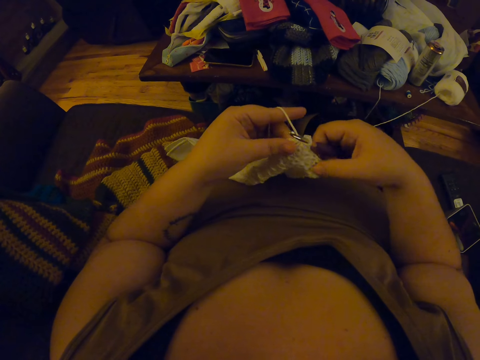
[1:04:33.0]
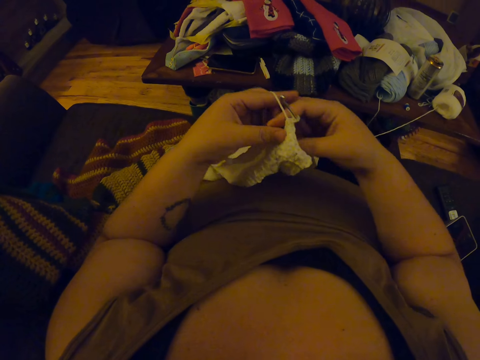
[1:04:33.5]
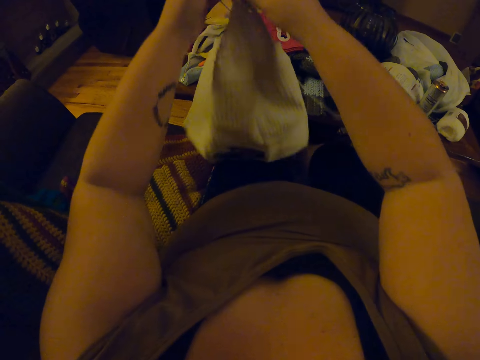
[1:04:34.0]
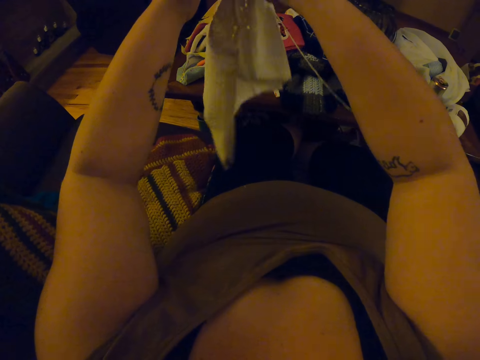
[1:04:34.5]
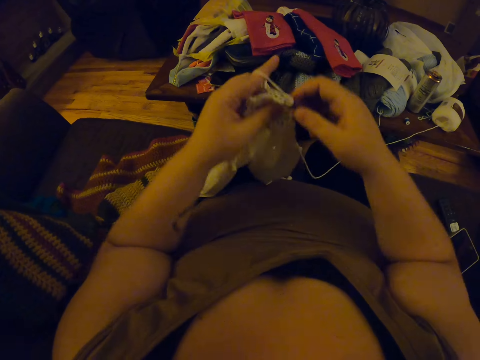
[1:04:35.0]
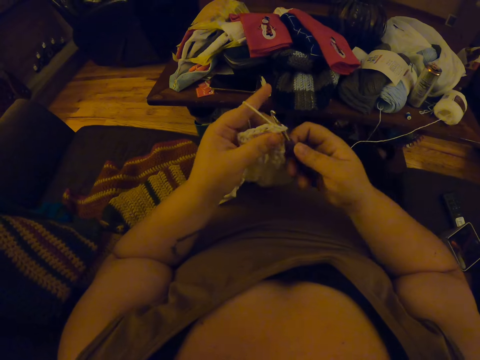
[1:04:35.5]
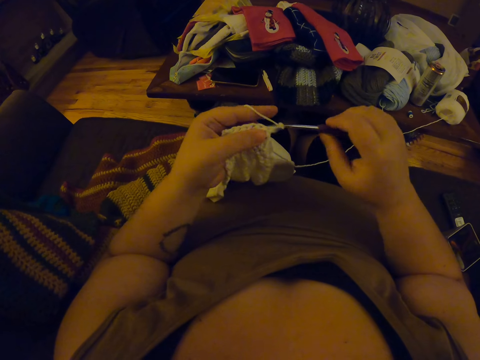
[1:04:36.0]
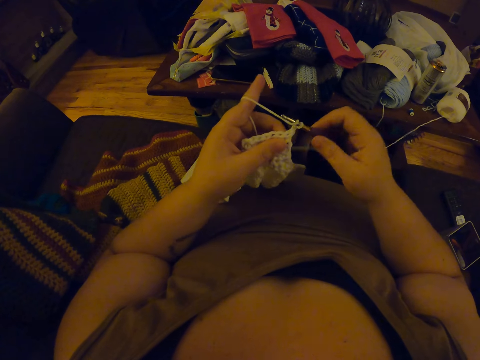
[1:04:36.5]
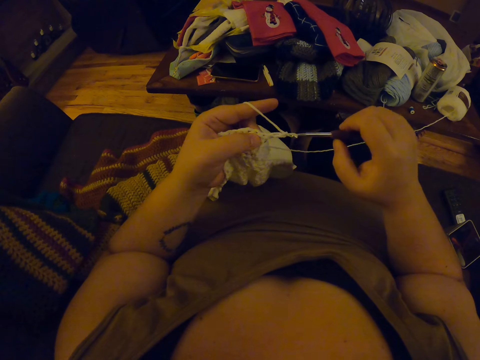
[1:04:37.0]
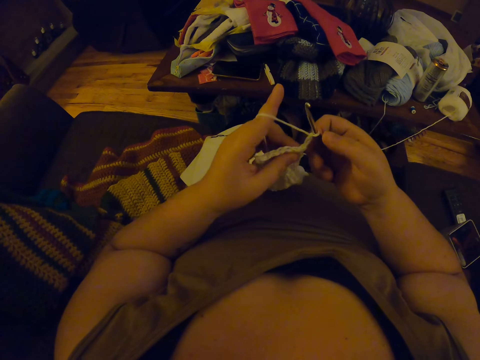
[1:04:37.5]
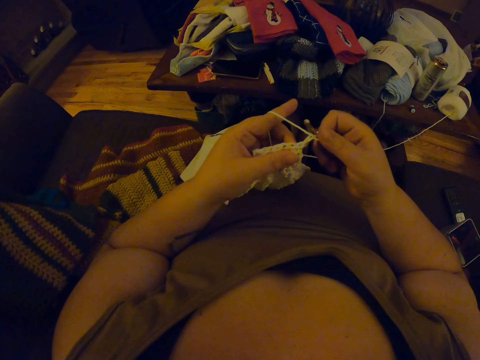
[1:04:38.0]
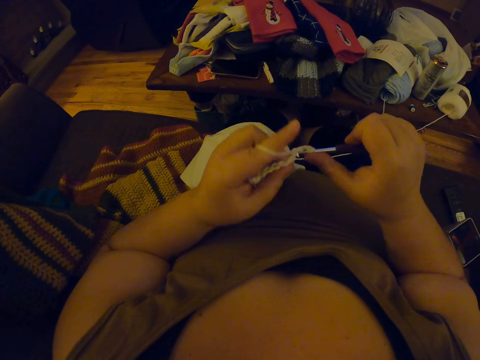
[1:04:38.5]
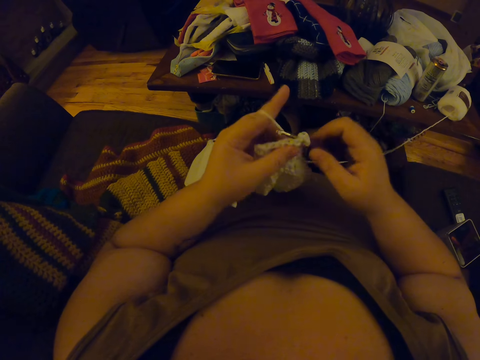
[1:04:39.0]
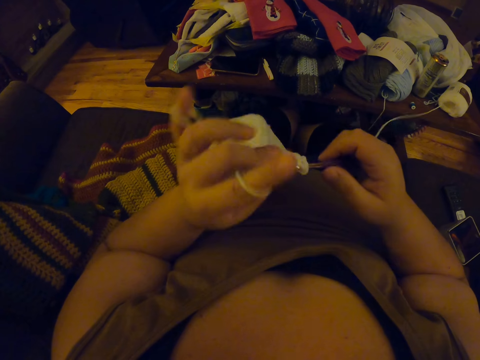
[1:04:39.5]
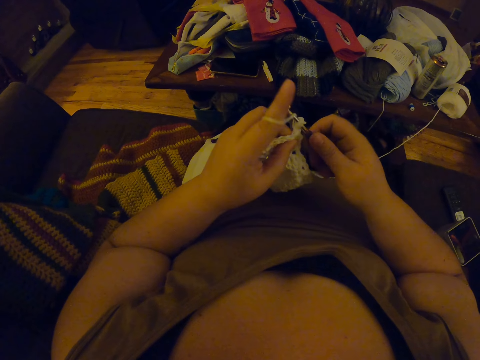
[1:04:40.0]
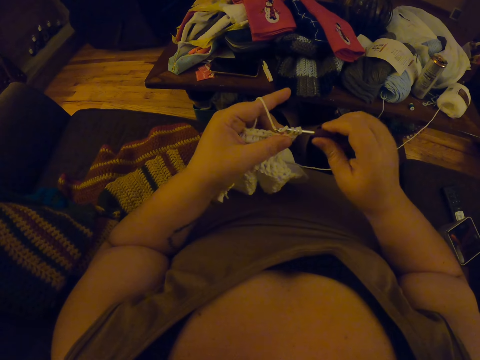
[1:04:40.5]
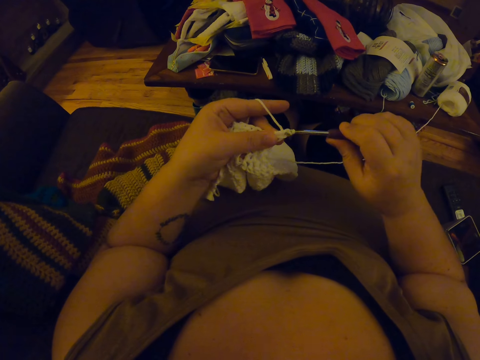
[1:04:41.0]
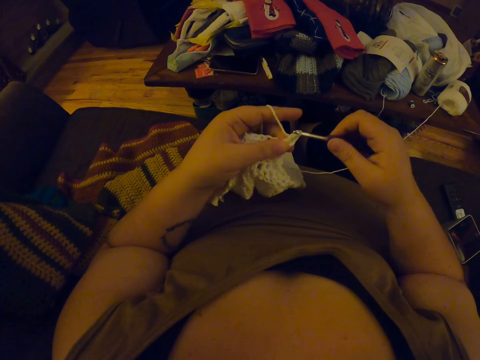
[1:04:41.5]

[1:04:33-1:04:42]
The camera wearer stretches the crochet material. They lift up the fabric, turn the fabric and place the fabric down. They continue to crochet.

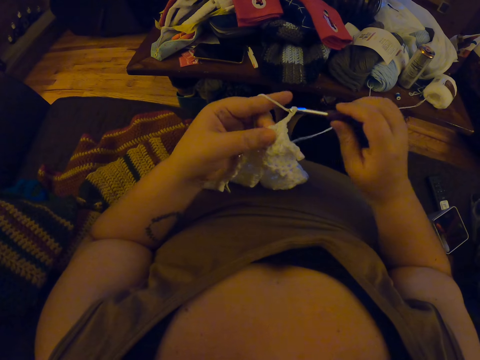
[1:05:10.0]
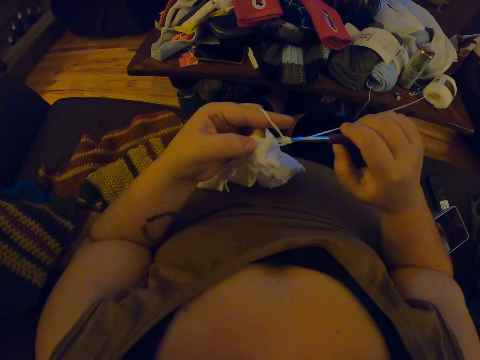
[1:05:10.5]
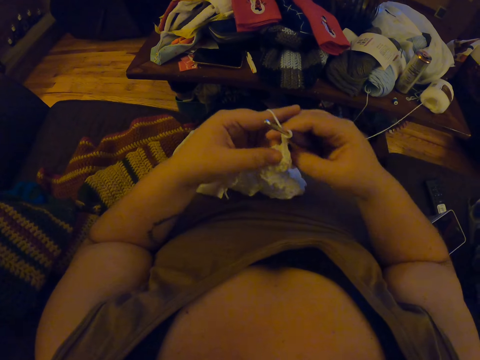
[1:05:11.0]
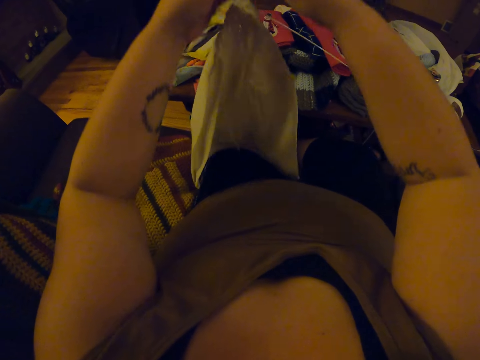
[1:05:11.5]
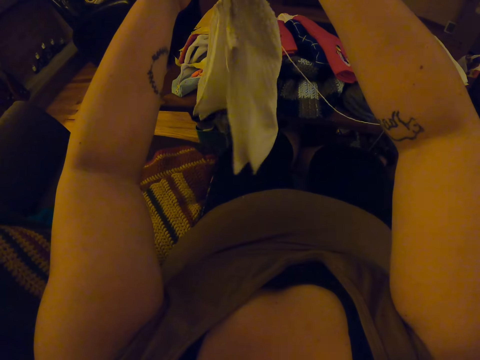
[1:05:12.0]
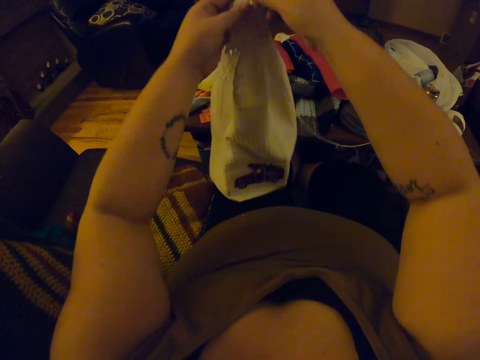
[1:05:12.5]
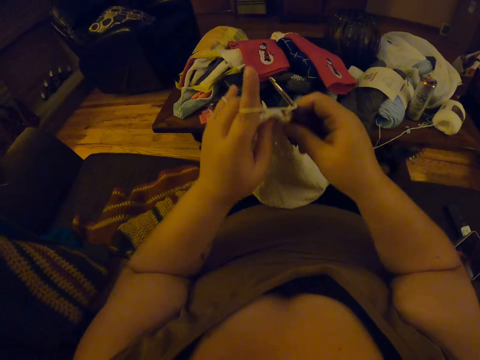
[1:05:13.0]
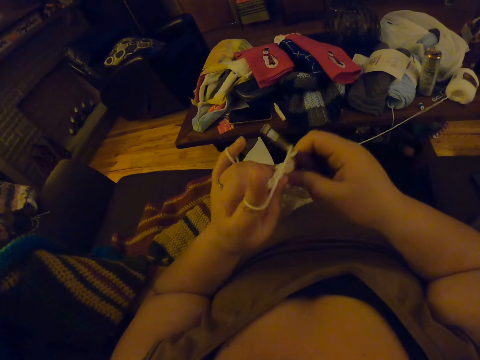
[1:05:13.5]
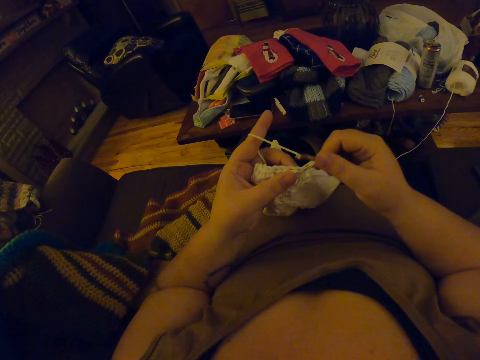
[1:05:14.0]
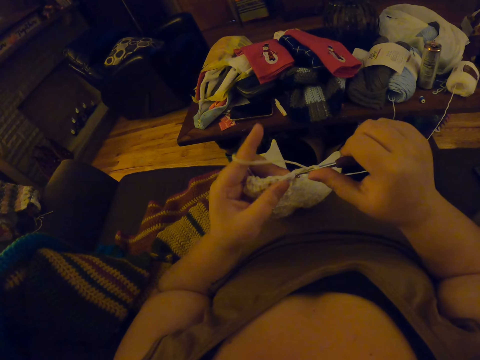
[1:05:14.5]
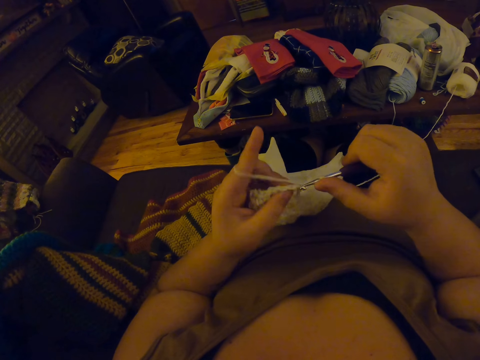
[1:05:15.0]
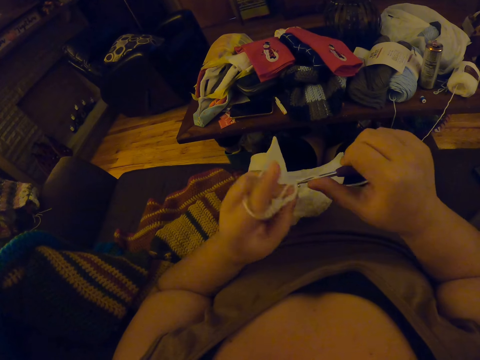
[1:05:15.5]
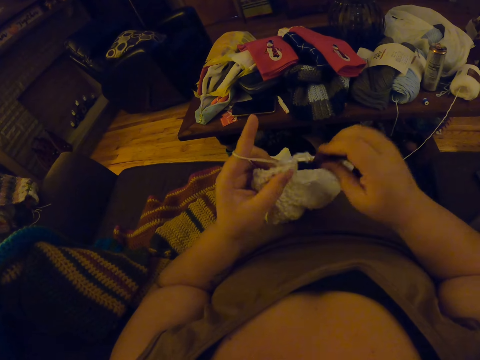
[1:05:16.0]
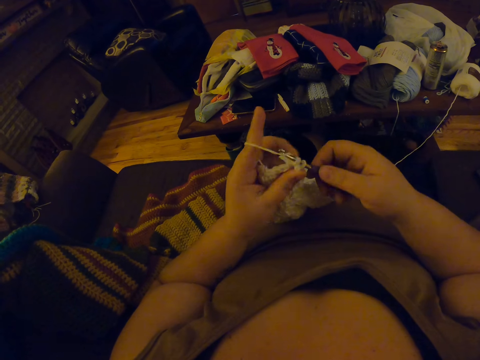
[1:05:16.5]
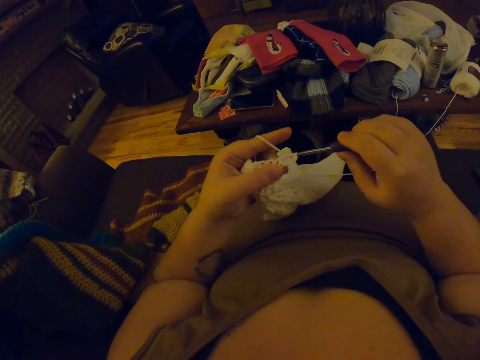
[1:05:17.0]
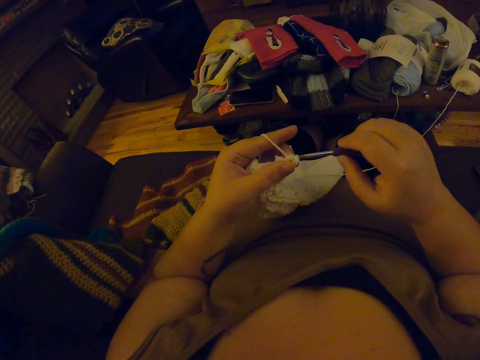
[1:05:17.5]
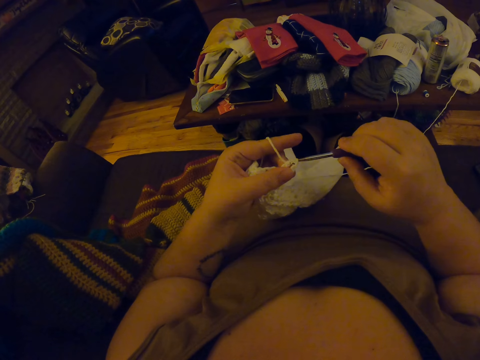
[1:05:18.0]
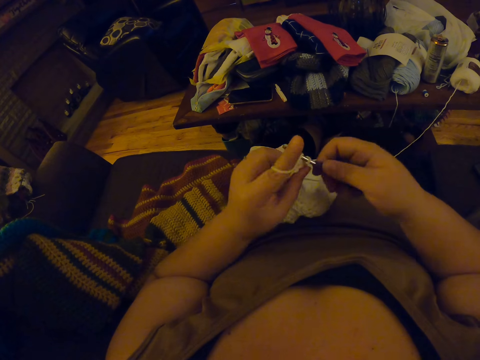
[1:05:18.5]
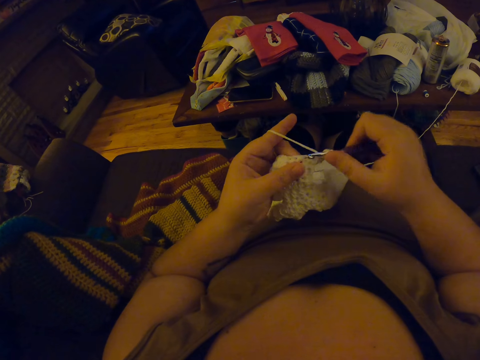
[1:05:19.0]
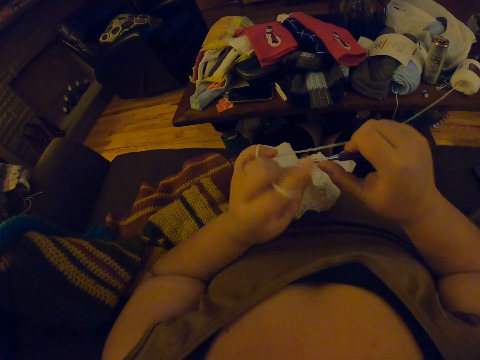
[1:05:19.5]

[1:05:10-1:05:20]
The camera wearer lifts up the fabric. They stretch the crochet material. They turn the fabric and place the fabric down. They continue to crochet.

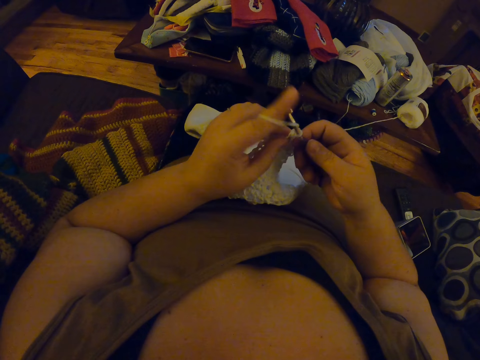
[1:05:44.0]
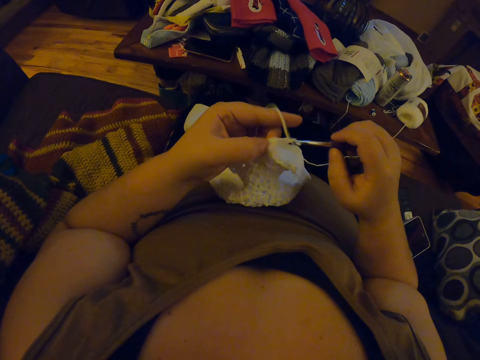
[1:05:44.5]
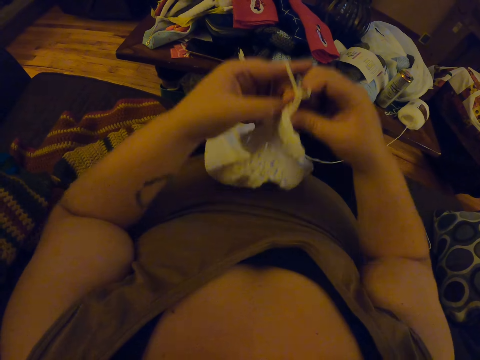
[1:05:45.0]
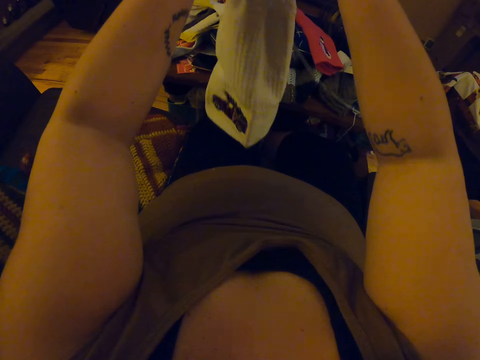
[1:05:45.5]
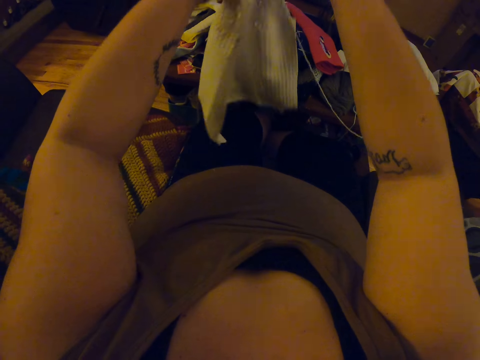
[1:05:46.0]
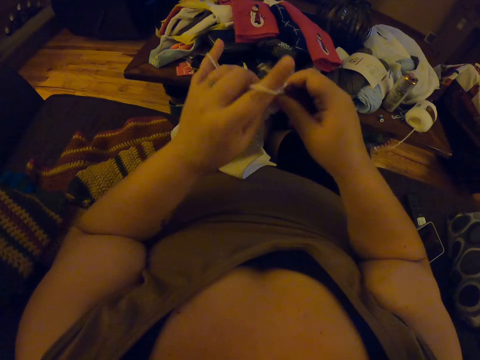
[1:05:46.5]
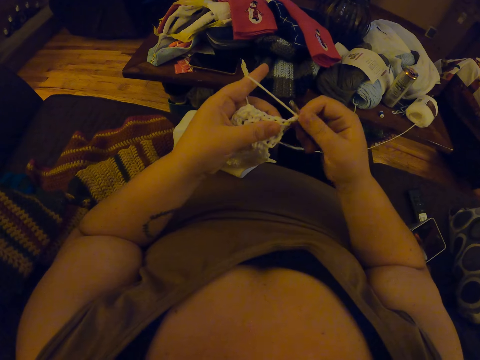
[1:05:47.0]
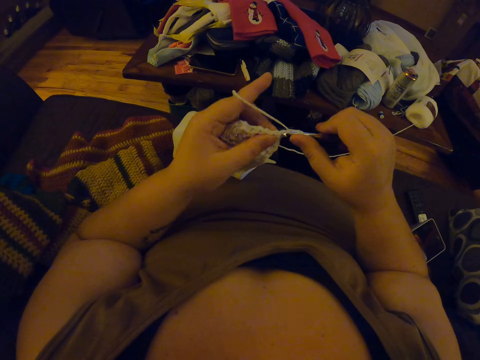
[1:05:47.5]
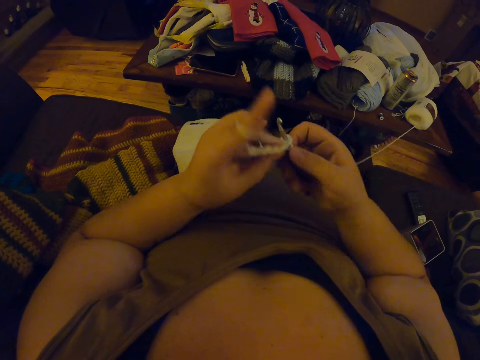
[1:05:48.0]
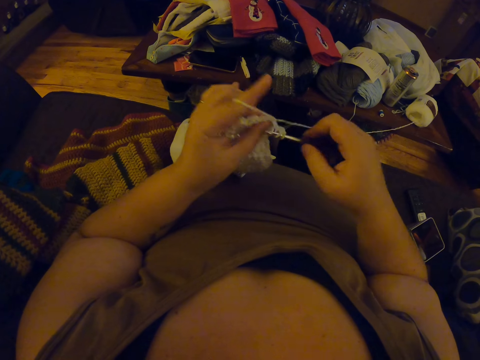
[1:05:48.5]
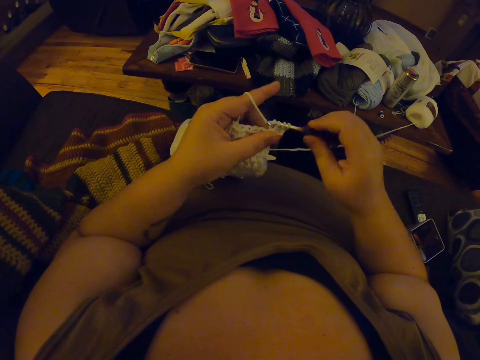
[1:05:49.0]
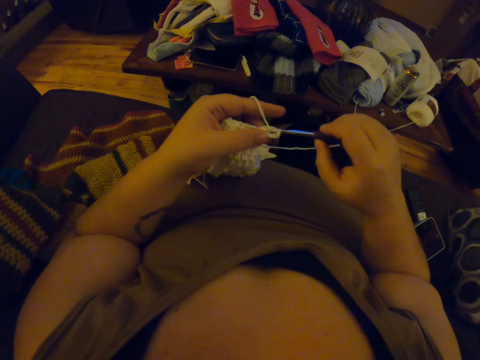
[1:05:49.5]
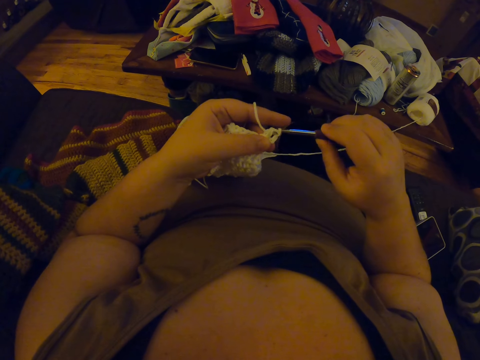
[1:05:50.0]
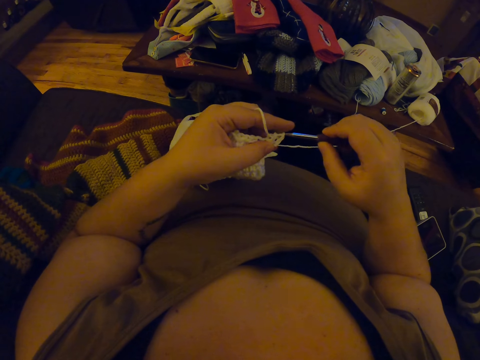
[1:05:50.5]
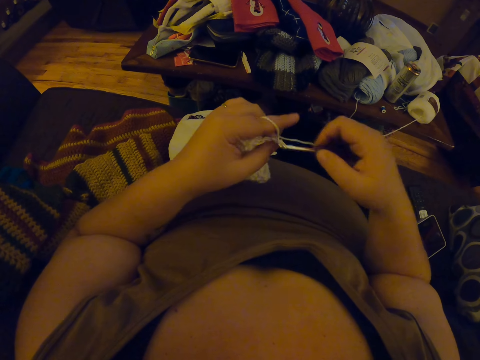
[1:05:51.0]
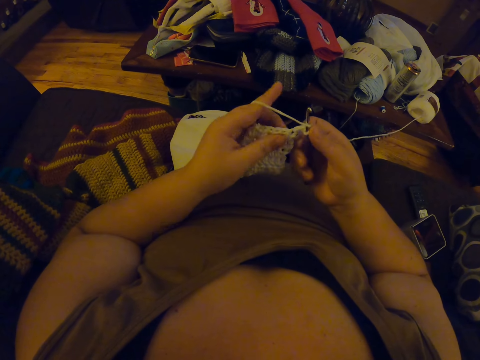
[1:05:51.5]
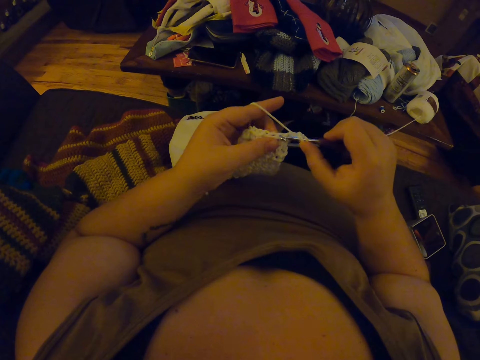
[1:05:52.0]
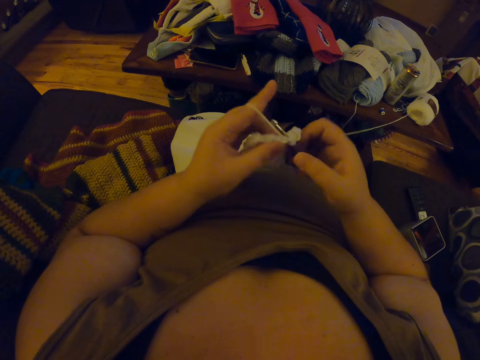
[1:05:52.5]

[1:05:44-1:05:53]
The camera wearer lifts up the fabric. They stretch the crochet material. They turn the fabric and place the fabric down. They continue to crochet.
